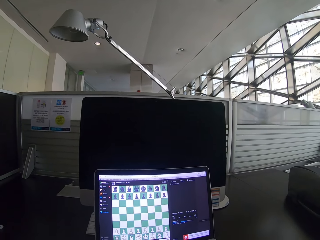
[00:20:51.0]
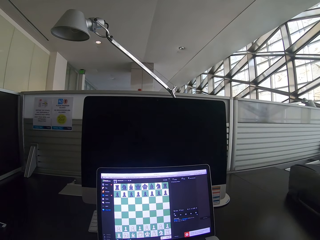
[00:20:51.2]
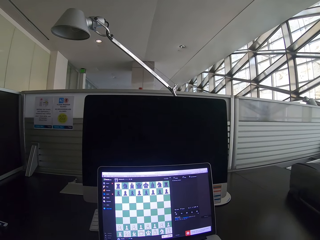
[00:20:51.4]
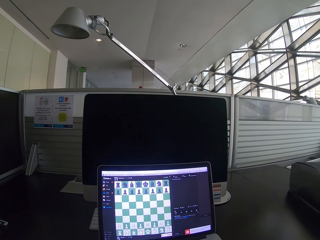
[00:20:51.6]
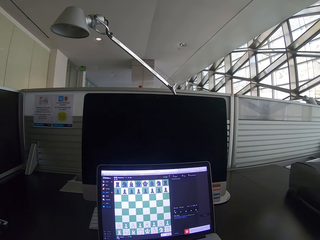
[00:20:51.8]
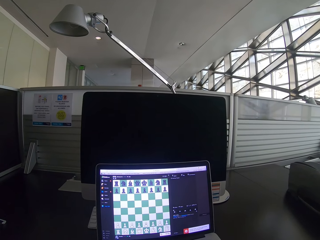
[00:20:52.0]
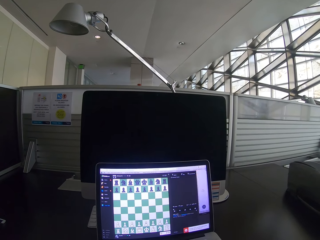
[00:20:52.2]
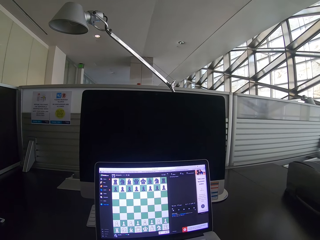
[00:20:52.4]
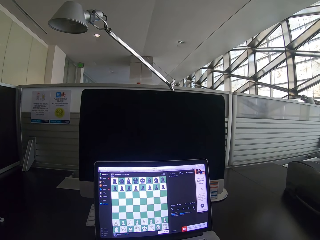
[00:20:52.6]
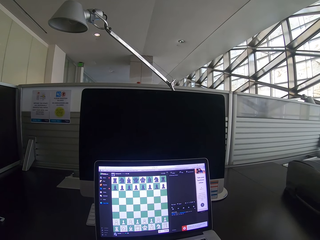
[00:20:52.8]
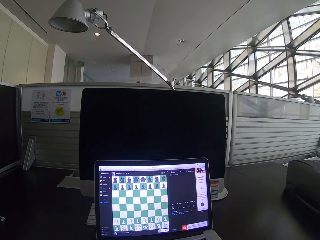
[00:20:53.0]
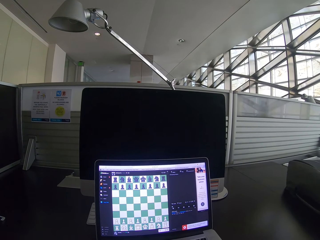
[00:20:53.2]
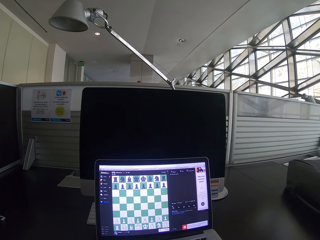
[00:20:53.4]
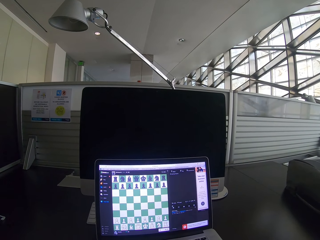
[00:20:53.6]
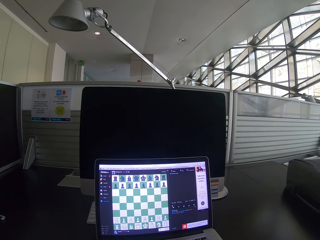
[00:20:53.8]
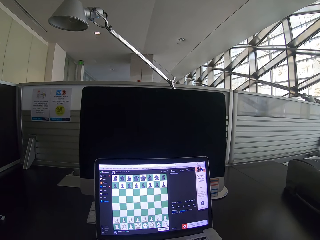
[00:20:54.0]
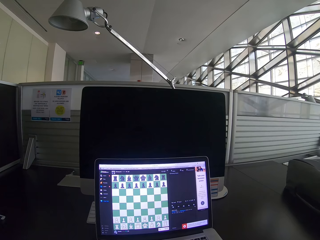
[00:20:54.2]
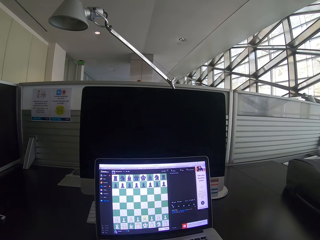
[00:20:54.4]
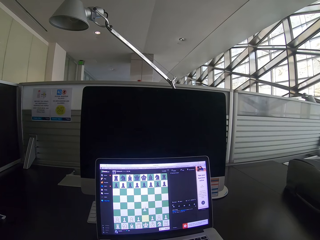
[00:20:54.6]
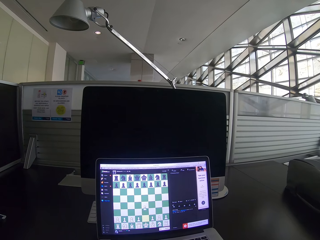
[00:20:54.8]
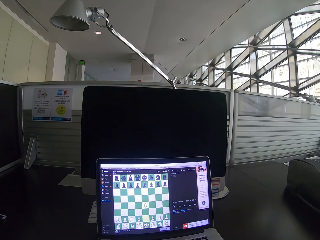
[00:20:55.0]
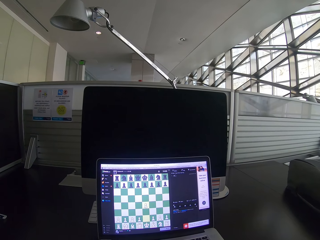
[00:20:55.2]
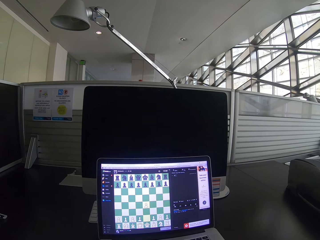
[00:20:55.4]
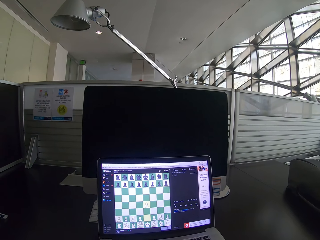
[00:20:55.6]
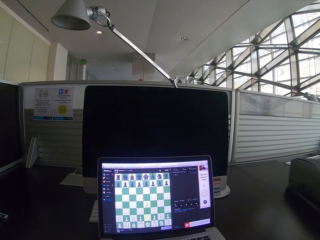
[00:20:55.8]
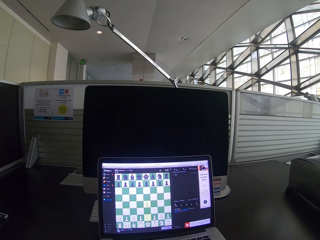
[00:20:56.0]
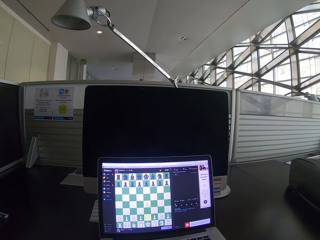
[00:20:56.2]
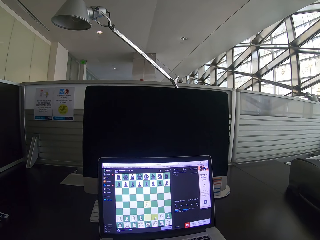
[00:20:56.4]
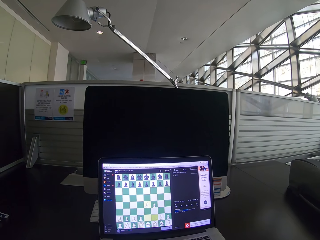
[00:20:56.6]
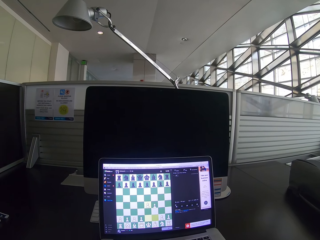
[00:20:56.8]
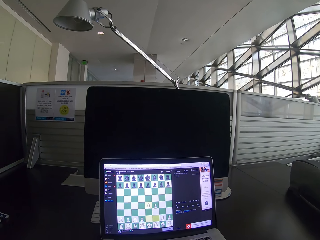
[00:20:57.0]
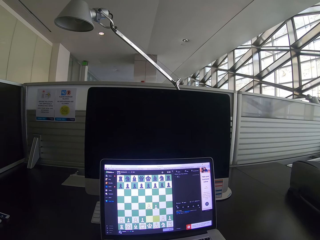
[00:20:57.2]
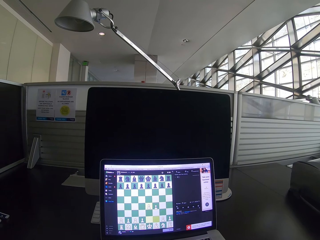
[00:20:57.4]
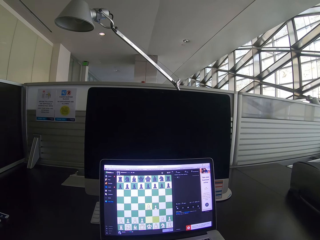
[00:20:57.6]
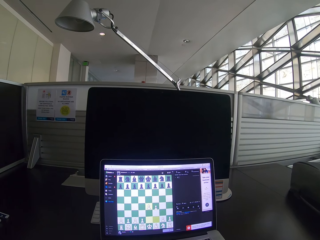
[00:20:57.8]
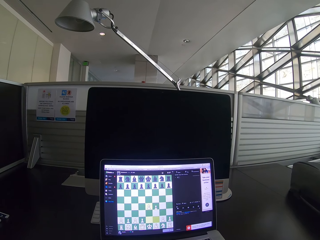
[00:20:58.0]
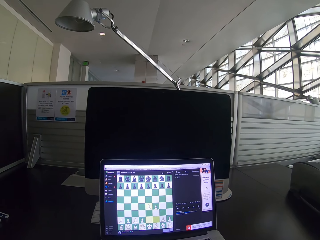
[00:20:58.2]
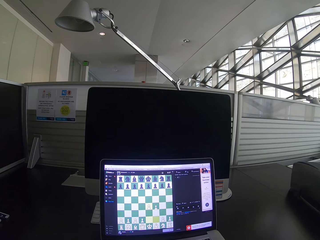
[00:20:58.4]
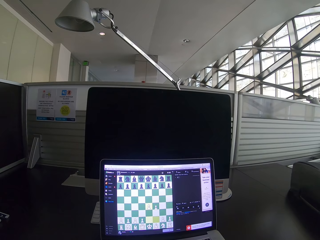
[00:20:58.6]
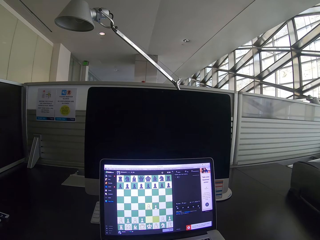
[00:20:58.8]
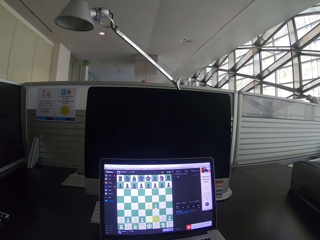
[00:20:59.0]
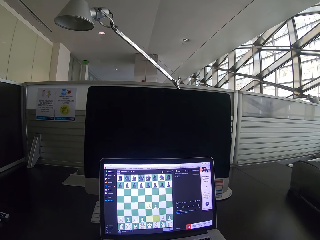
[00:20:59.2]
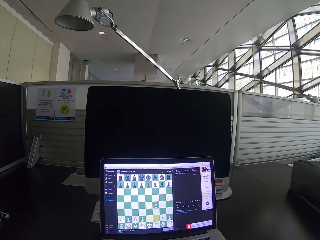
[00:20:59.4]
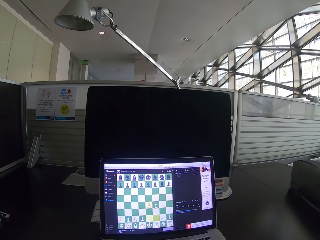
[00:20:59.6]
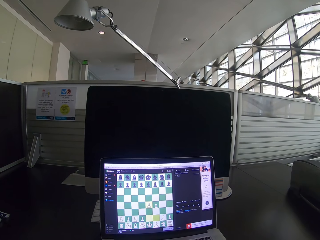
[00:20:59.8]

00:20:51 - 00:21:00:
The camera wearer plays chess on a laptop.

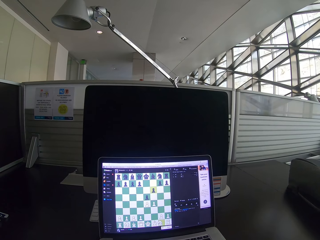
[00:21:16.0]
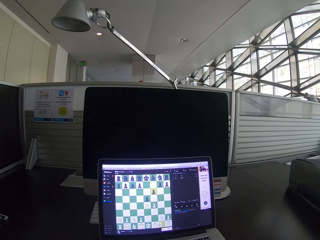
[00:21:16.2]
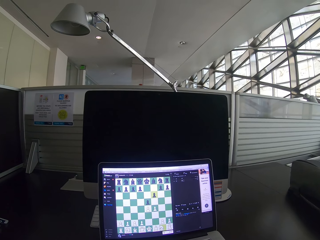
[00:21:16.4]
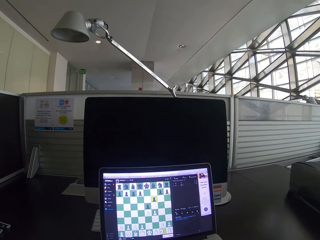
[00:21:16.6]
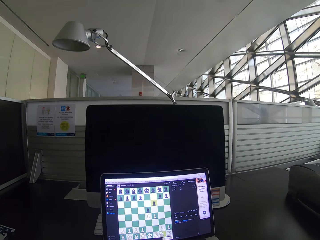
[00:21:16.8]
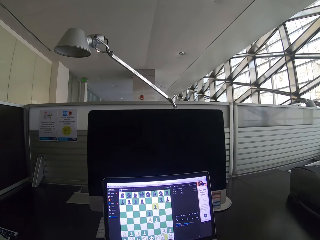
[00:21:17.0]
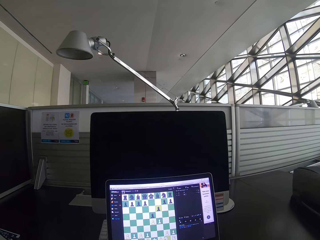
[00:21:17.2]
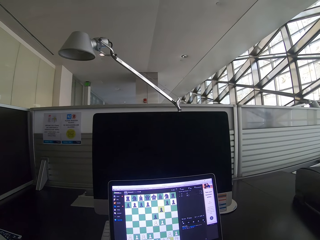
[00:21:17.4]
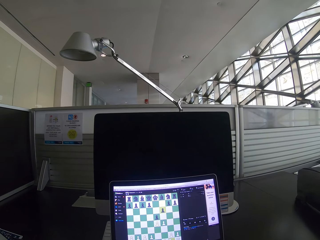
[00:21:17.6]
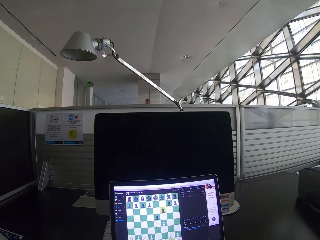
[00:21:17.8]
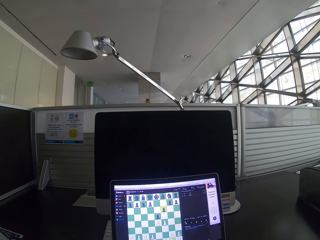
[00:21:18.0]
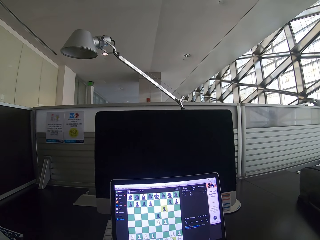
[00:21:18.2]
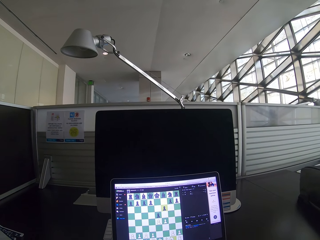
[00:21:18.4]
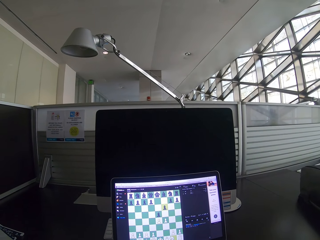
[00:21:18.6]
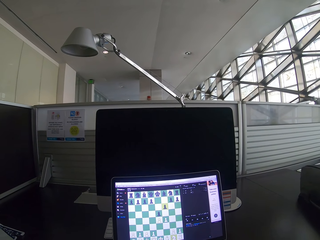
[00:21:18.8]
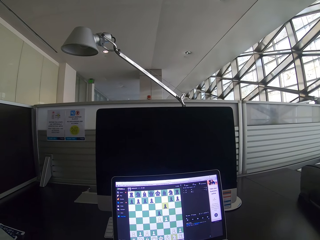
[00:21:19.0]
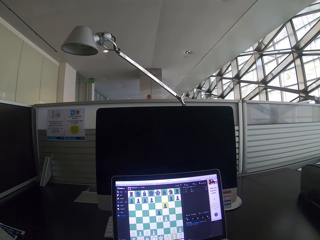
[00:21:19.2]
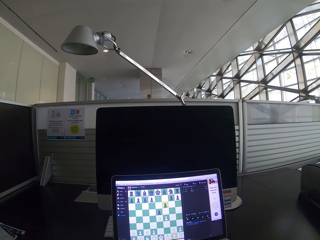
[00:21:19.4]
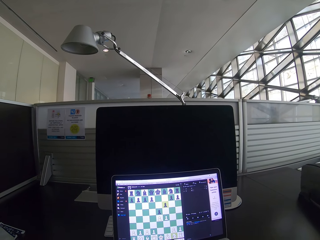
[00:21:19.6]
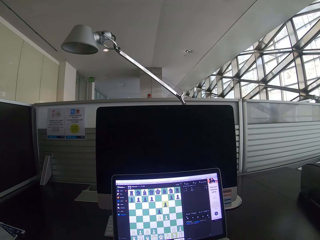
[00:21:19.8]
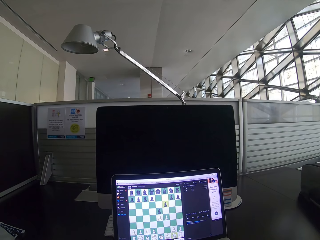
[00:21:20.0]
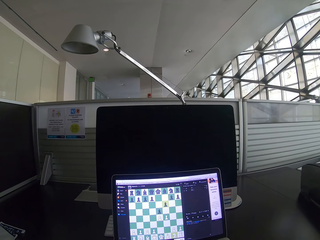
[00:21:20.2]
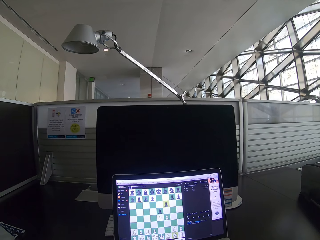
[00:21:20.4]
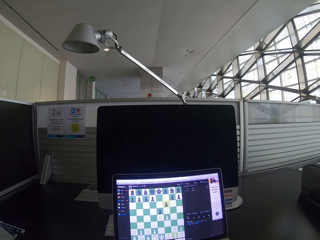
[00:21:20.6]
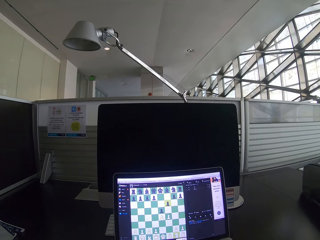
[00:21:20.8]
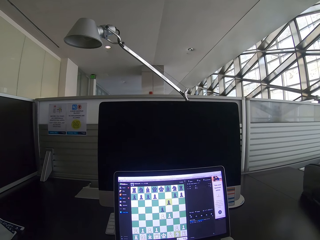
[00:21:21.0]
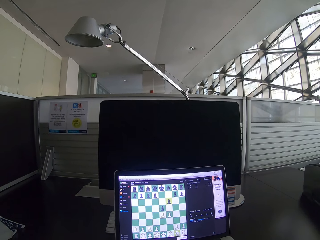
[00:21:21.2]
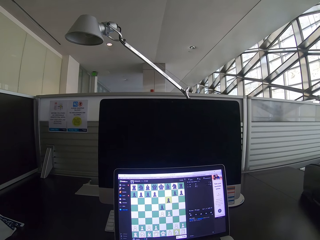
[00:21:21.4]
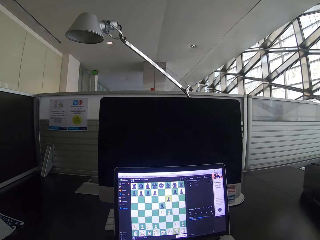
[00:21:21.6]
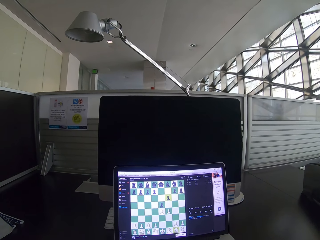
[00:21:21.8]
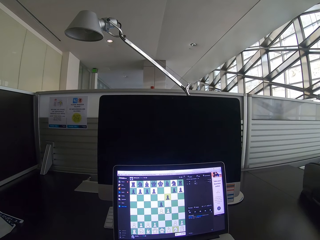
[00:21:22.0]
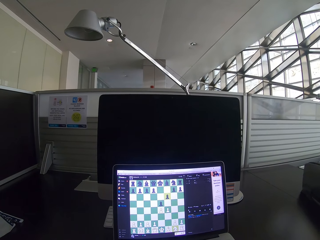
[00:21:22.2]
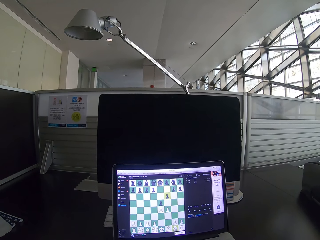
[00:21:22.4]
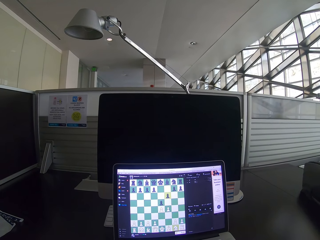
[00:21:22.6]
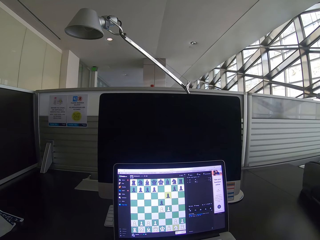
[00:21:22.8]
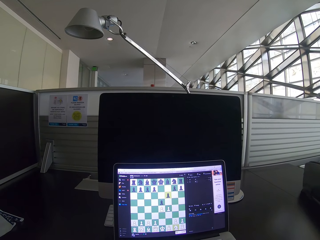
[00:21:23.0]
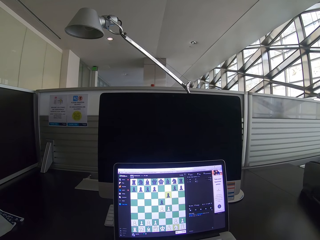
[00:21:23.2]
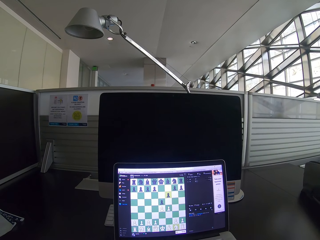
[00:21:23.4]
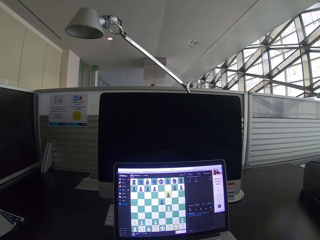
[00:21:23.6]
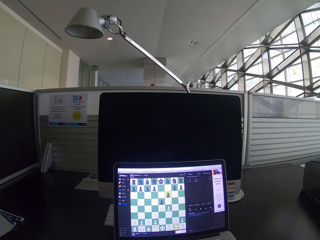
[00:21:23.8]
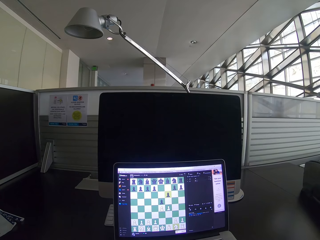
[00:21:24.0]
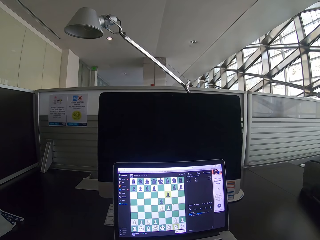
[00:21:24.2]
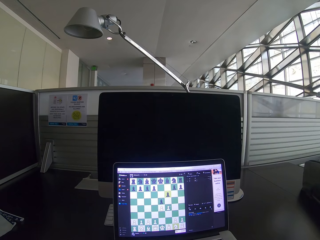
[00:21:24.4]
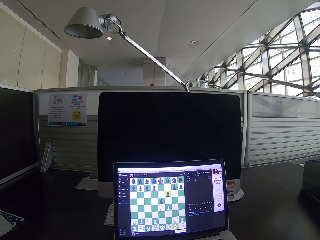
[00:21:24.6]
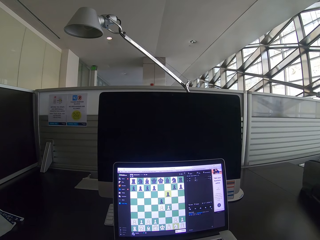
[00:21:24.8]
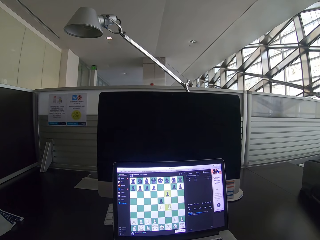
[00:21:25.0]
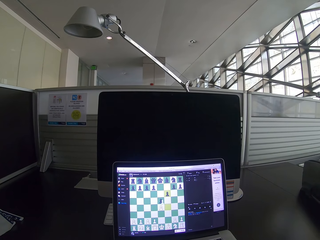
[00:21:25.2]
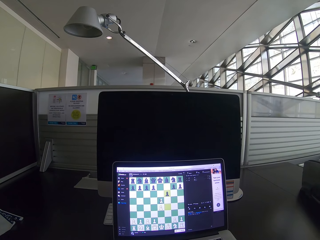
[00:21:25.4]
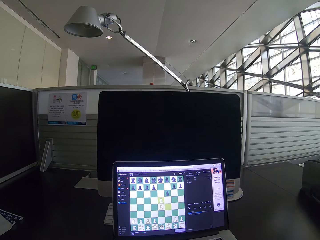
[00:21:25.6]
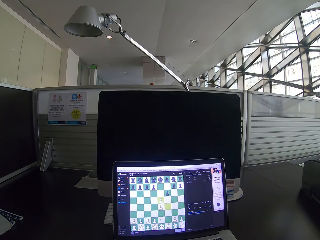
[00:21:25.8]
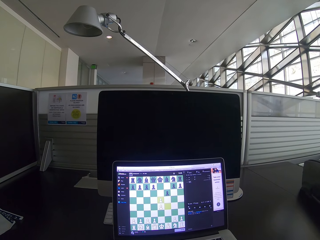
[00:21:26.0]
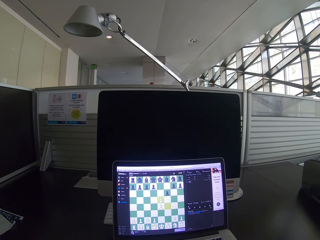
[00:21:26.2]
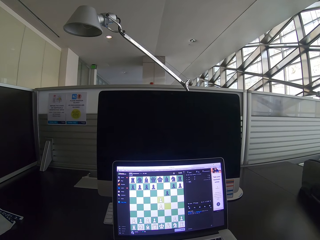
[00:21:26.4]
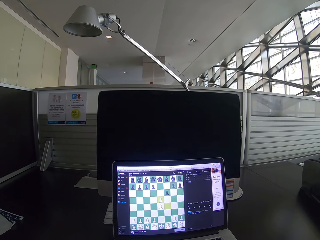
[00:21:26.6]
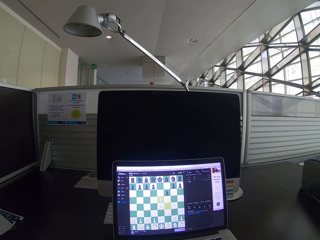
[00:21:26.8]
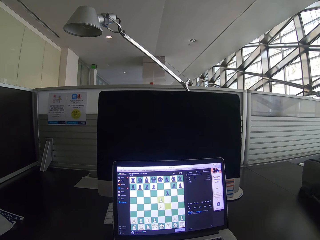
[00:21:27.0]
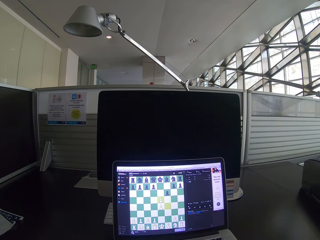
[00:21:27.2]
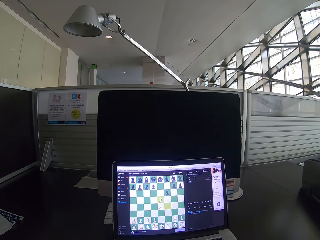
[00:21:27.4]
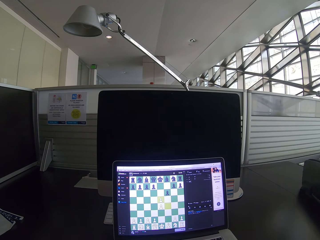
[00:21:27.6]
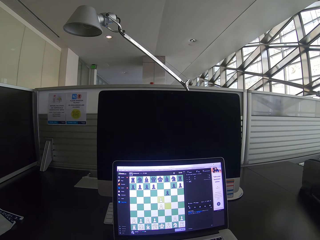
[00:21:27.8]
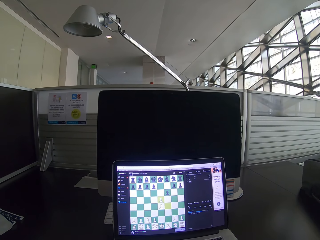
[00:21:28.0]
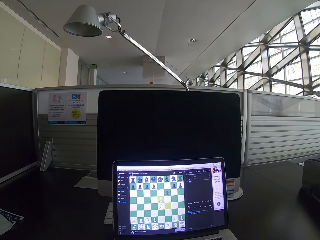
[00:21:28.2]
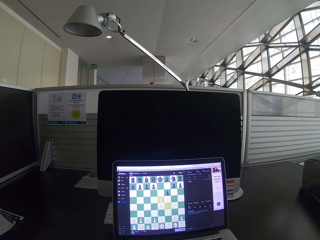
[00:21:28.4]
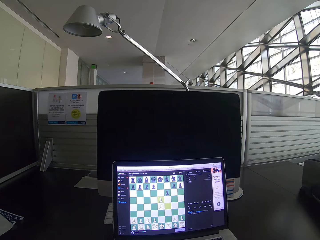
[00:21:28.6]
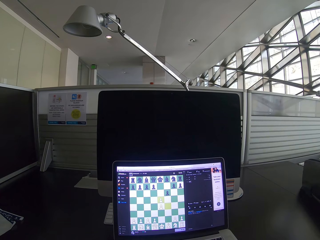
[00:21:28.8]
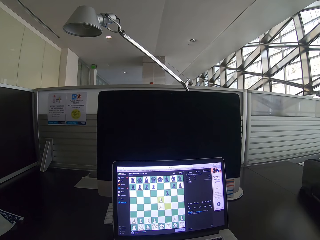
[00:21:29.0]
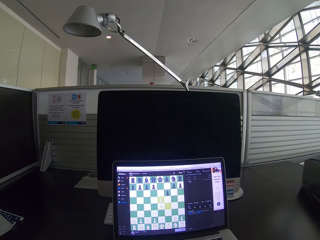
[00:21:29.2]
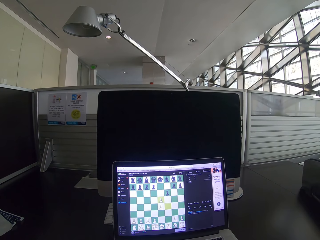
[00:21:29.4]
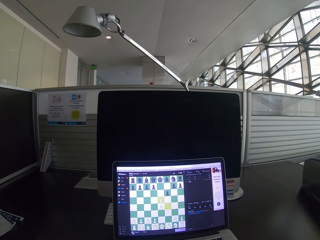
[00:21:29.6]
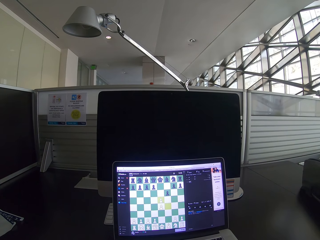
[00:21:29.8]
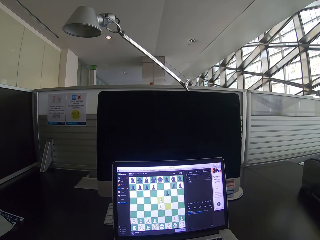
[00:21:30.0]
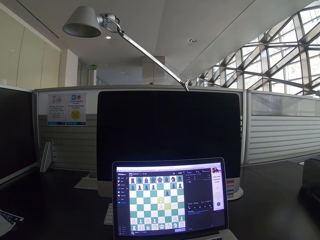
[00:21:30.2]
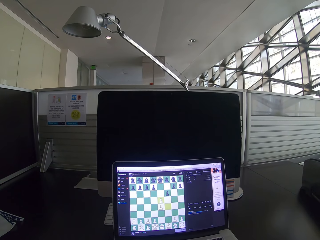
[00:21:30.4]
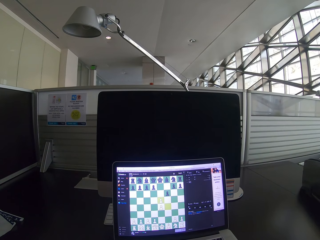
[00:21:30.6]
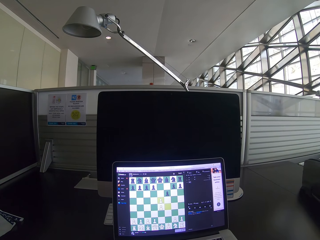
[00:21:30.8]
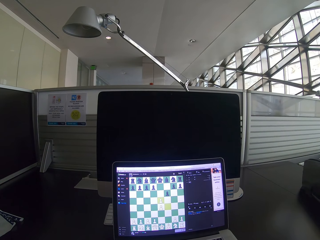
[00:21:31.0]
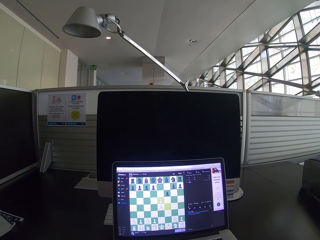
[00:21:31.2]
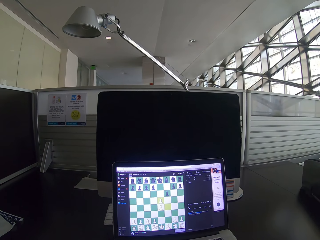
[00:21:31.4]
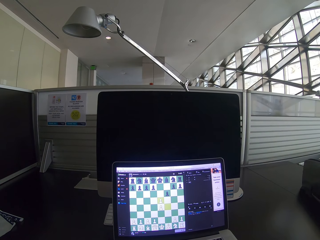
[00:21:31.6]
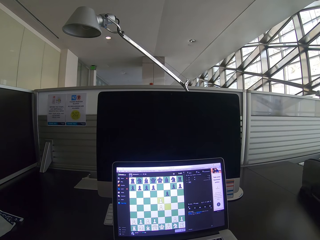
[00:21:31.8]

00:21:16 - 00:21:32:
The camera wearer moves his head. He stares at a laptop.
